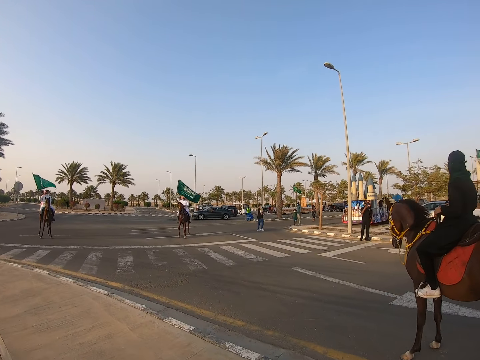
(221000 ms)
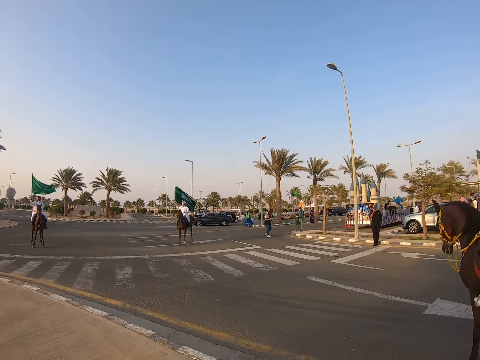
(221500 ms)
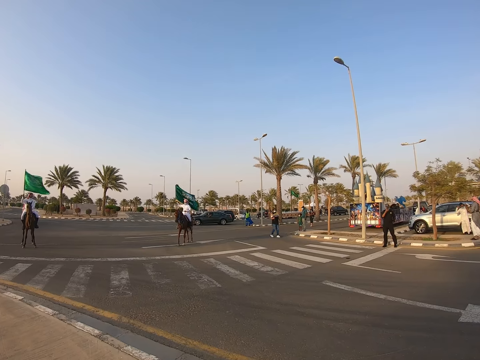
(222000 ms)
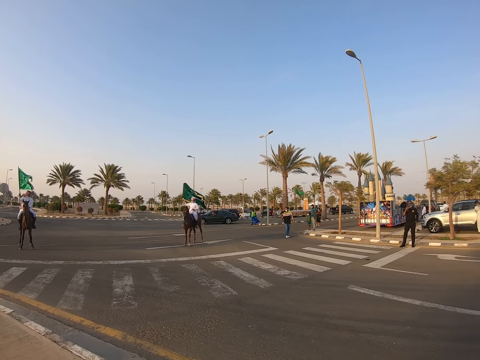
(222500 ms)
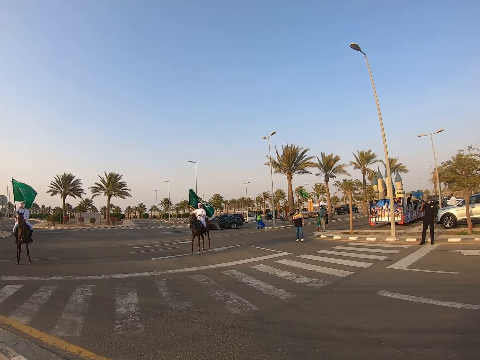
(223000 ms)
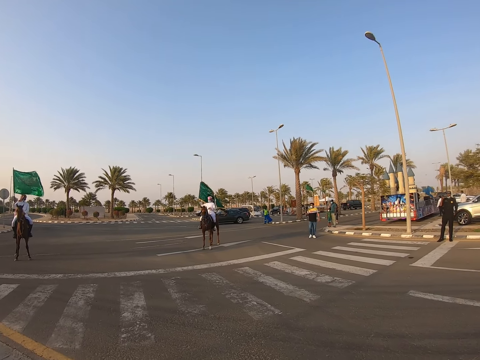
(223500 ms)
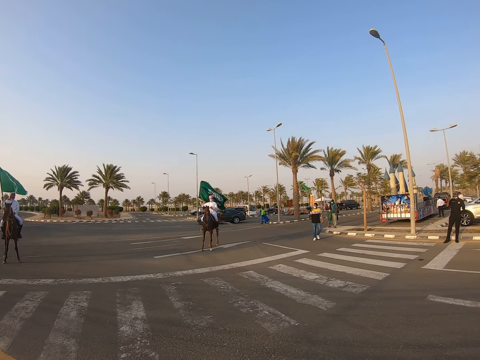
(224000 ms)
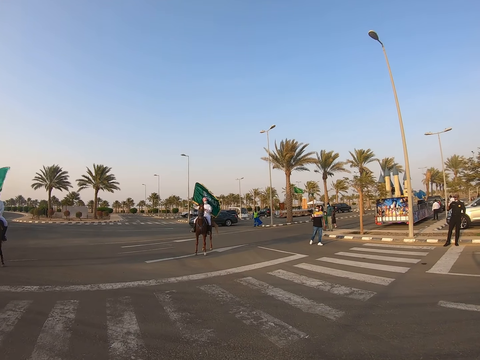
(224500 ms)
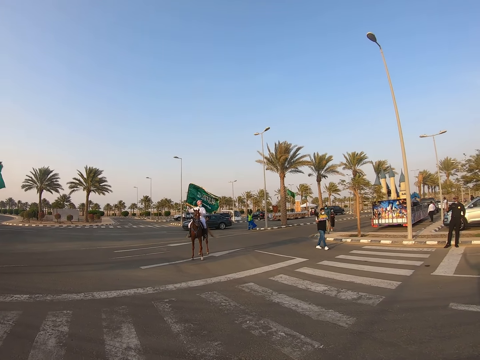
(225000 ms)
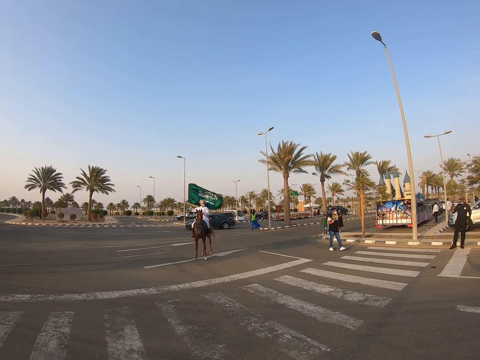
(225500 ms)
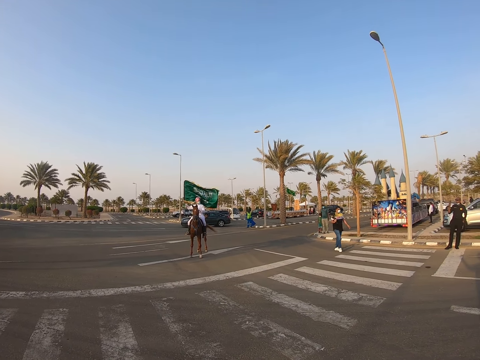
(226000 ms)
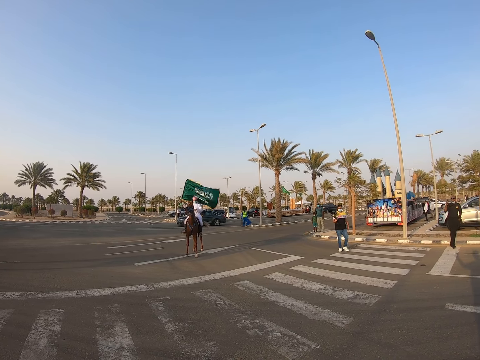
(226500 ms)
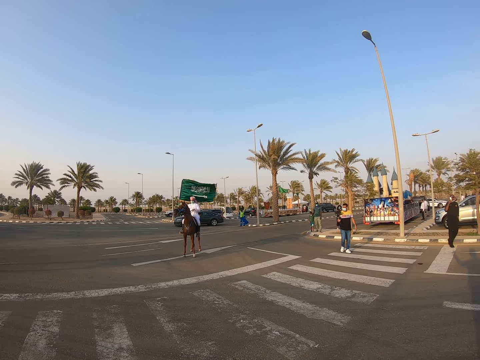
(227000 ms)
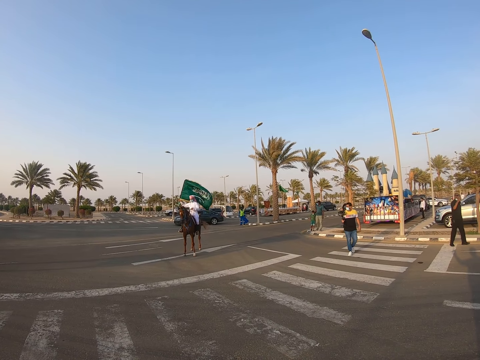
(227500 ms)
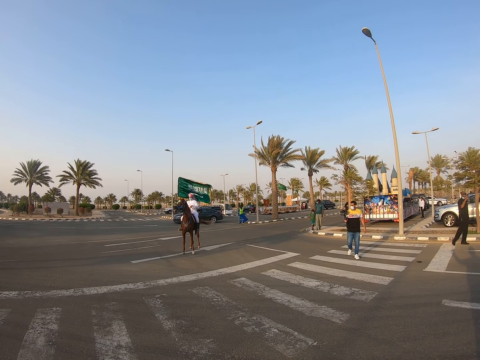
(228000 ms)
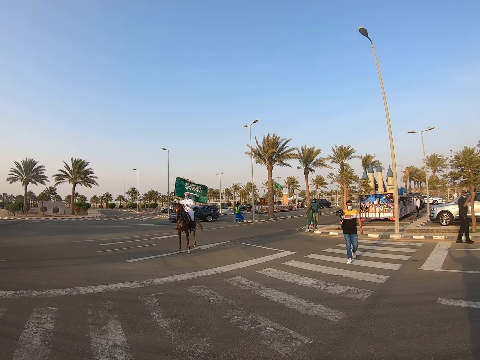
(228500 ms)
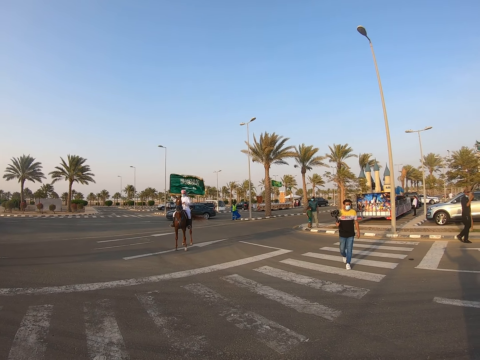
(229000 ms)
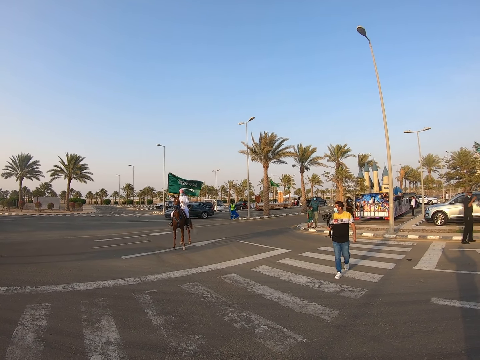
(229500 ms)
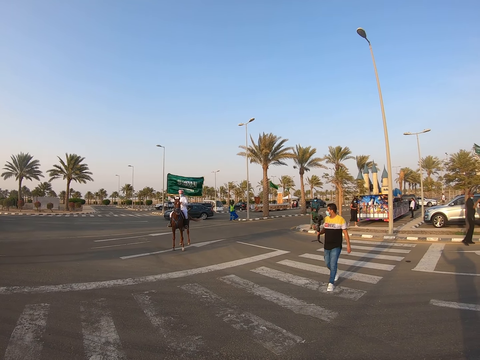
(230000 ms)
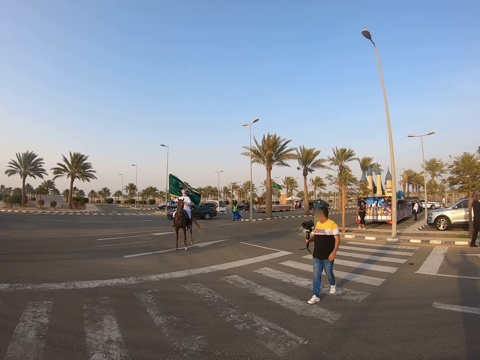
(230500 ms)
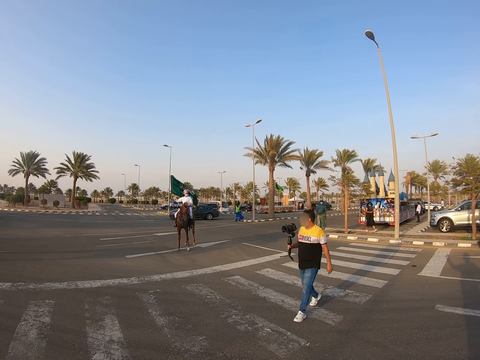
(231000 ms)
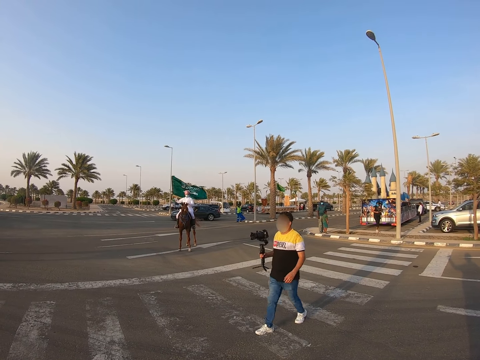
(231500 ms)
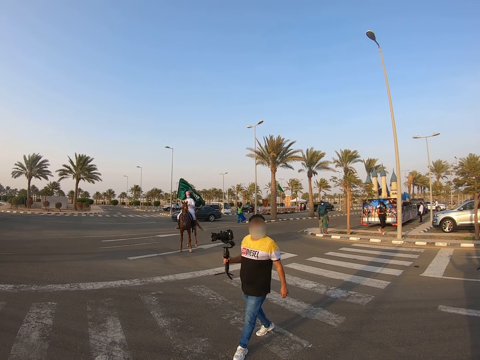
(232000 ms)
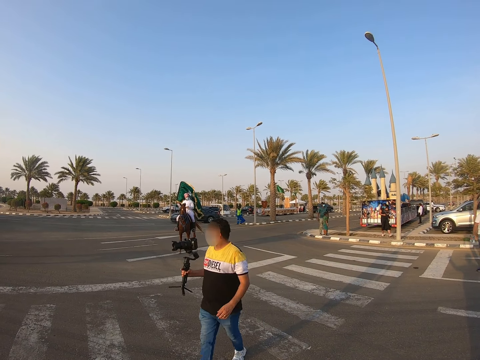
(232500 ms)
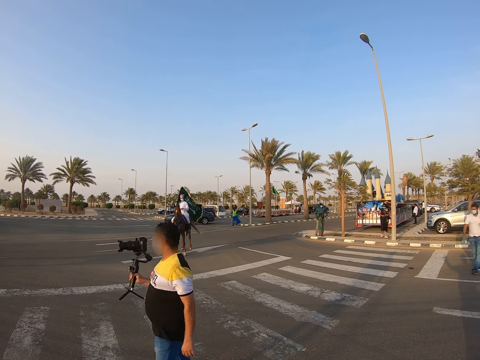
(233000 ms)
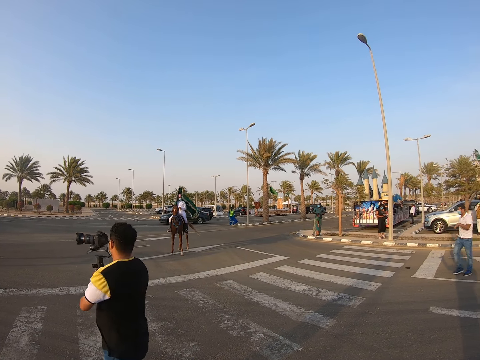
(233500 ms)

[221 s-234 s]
A man carries a camera. The man walks across the road. He carries the camera. He walks across the road.

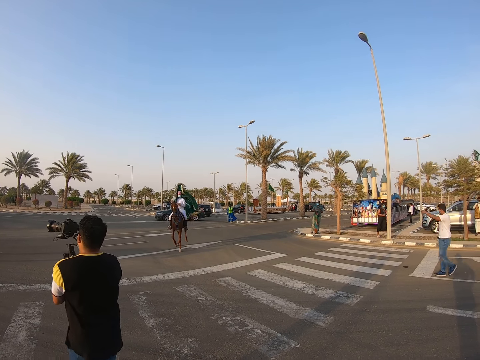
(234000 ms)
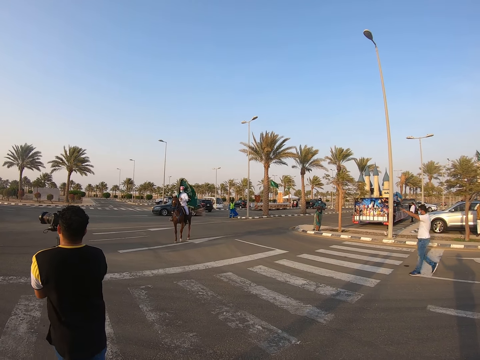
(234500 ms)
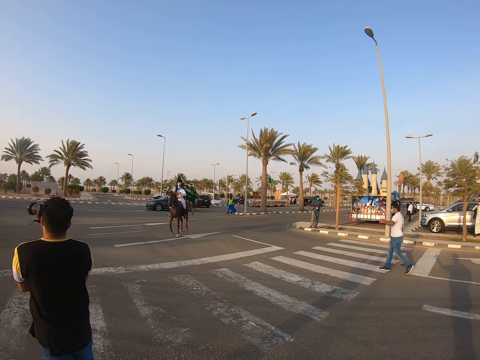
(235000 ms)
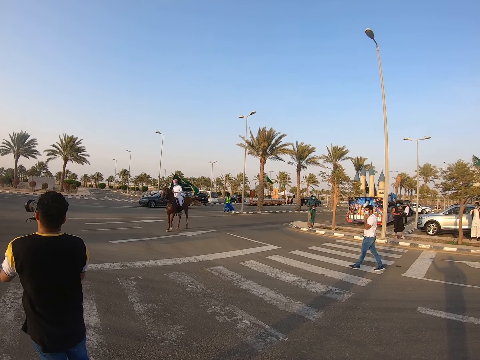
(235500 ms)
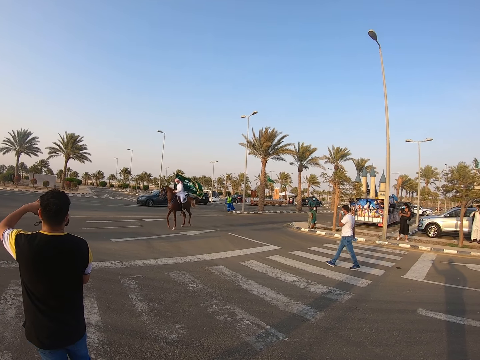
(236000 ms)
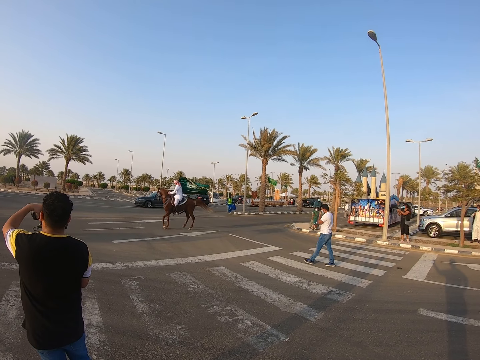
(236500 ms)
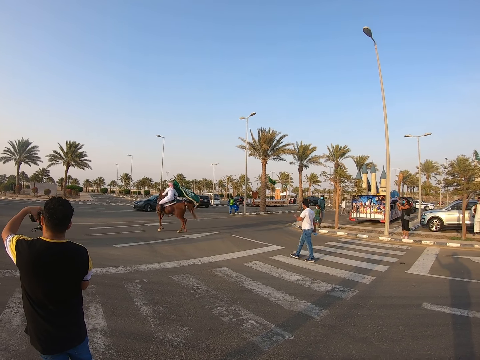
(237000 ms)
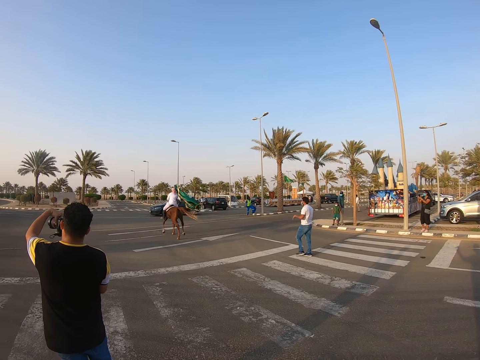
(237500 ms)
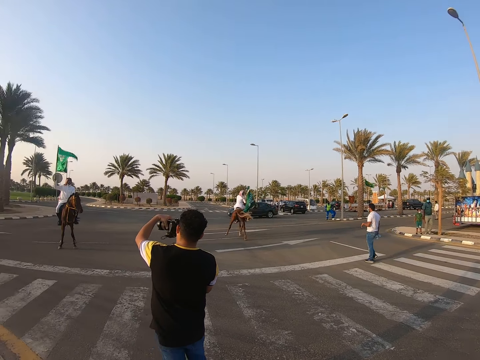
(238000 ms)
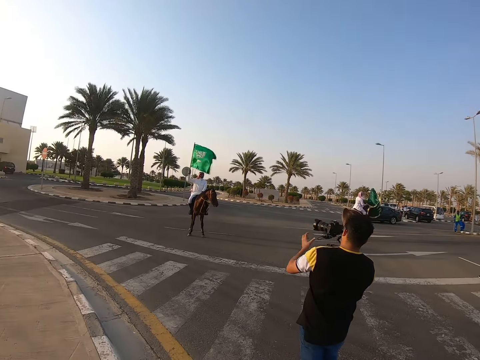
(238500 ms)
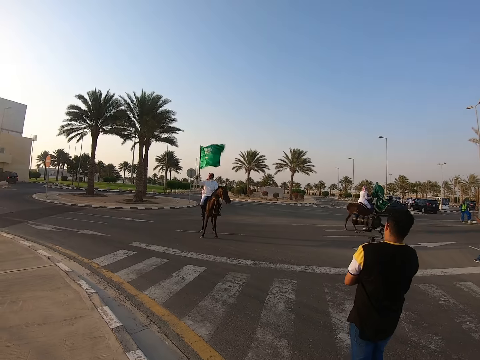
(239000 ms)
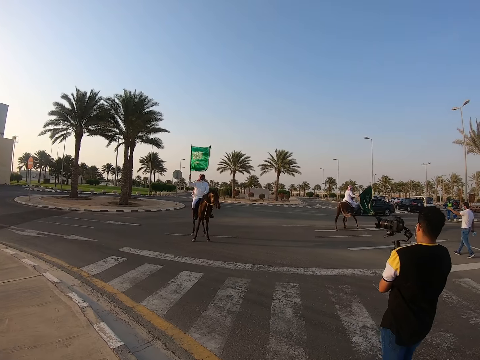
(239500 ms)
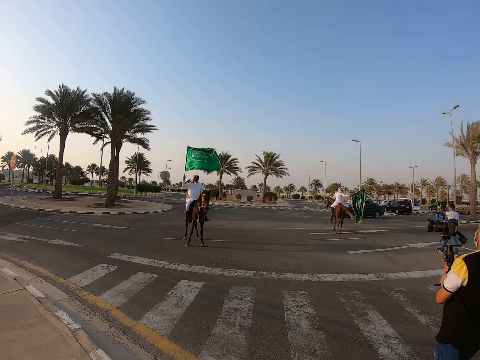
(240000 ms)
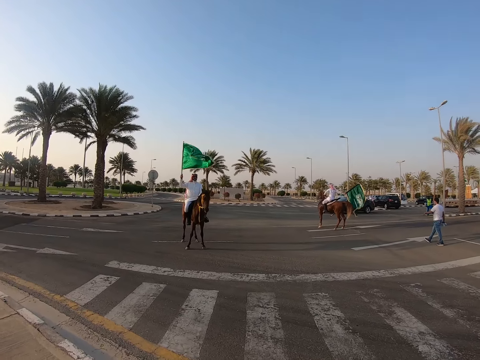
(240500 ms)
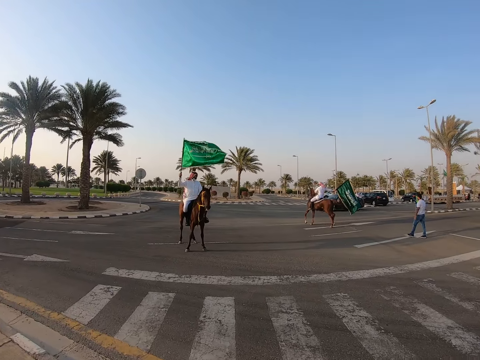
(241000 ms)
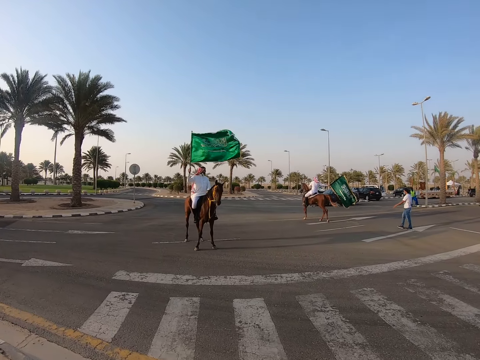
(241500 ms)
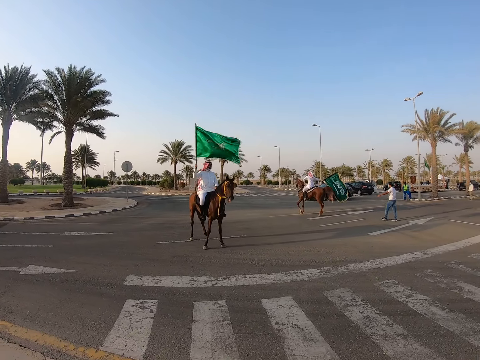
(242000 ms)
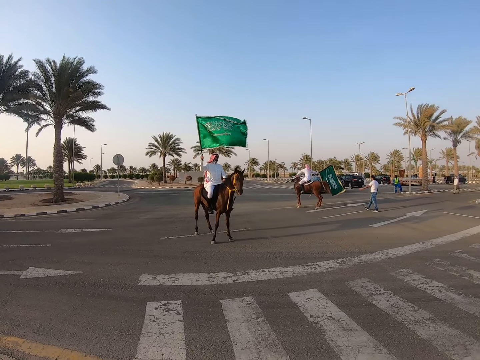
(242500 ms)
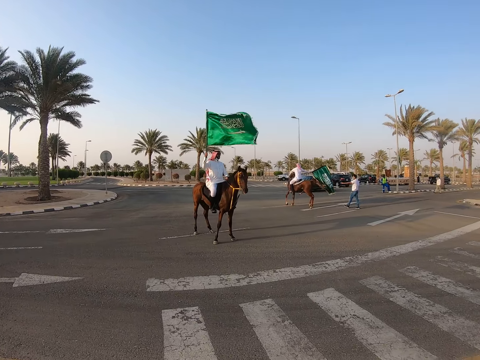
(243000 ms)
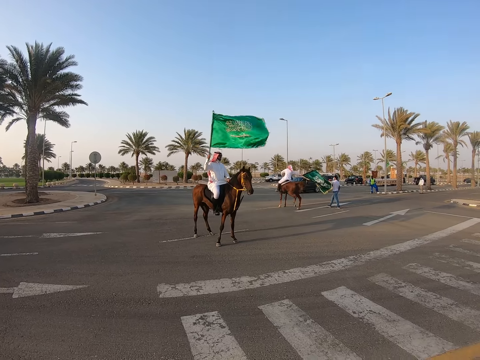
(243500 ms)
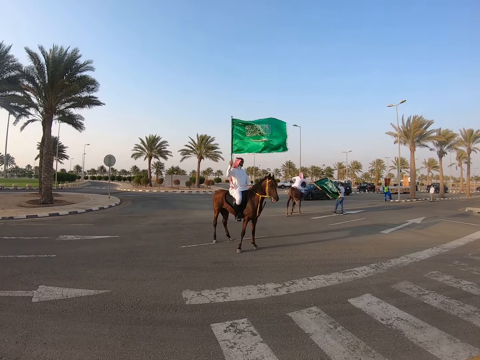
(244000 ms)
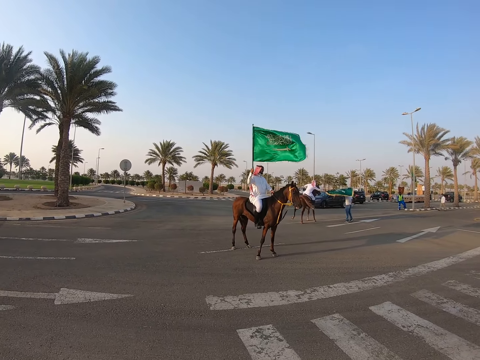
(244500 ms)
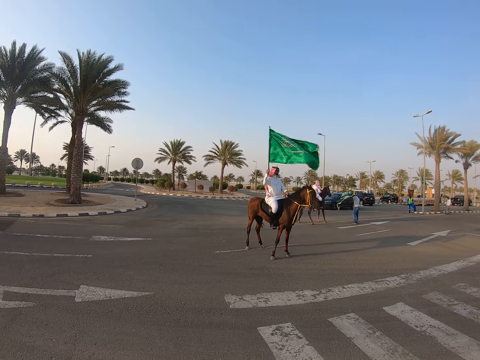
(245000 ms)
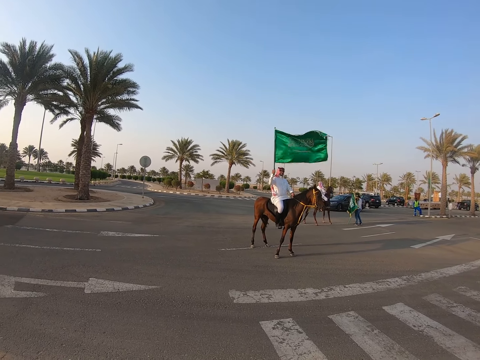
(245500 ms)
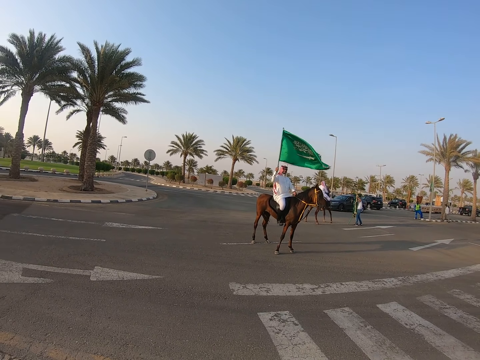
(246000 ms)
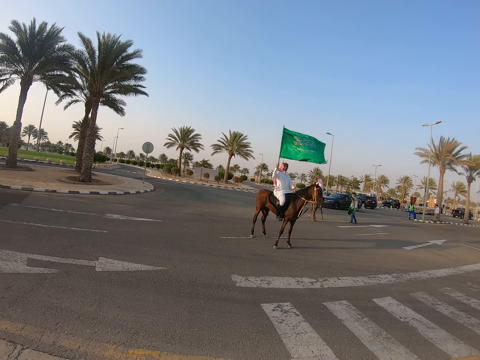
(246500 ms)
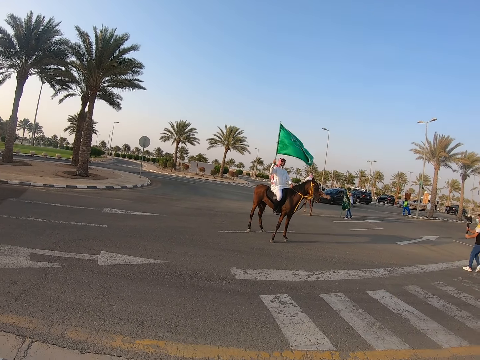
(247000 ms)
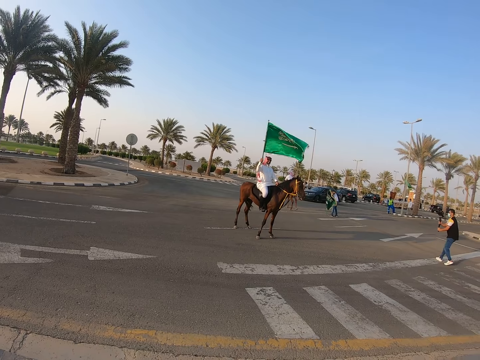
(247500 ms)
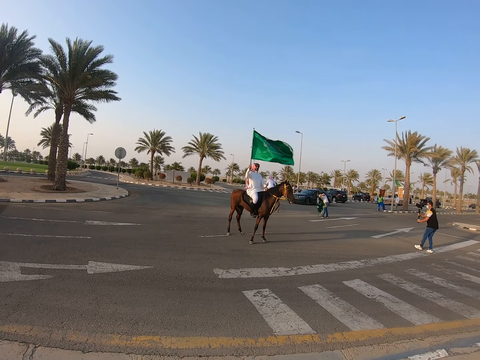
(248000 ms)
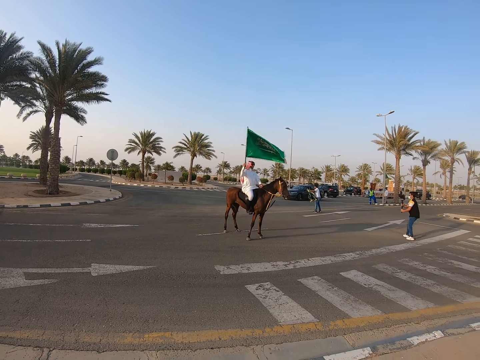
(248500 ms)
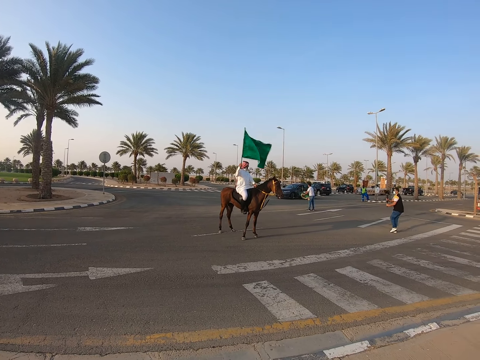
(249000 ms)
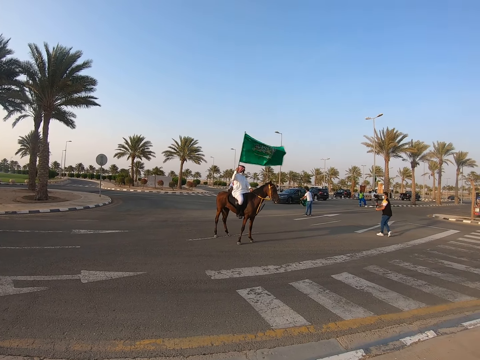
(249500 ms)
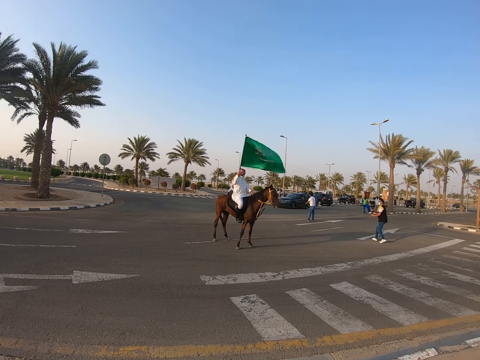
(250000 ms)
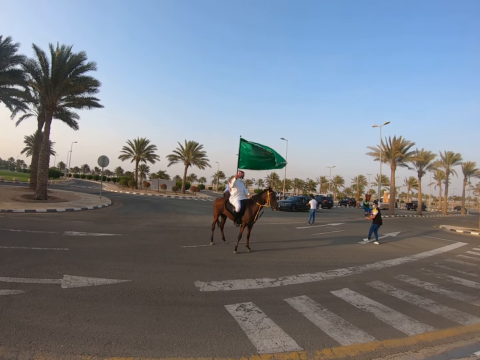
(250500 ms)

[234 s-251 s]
A man walks around the parking. A man walks on the road. Another man records with a camera. Another man rides on a horse. A man waves a flag. A man holds the flag. The man records with the camera. The first man picks up the flag from another man. A man takes videos. A man walks on the road.
